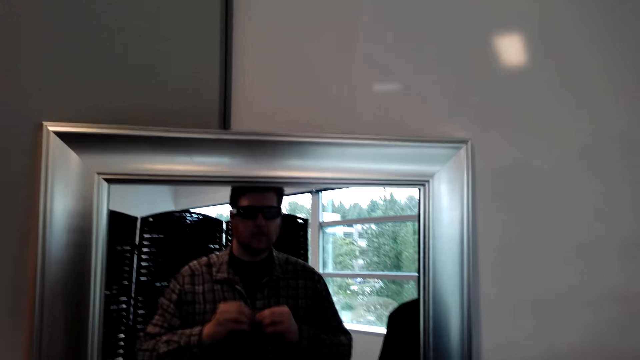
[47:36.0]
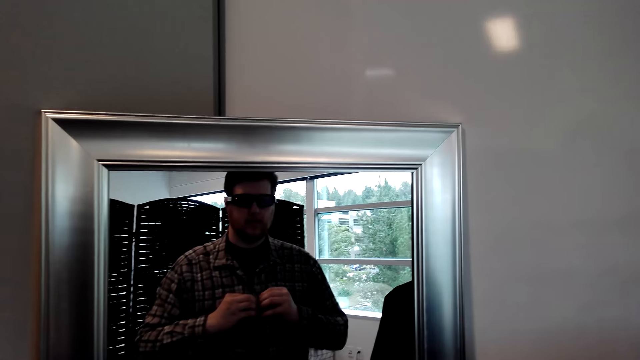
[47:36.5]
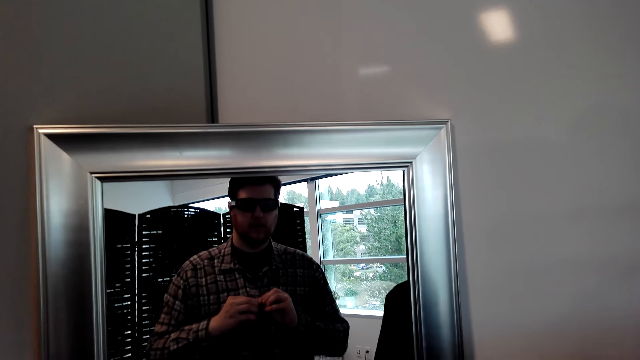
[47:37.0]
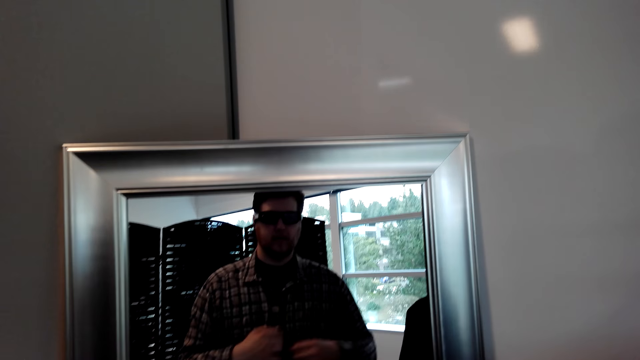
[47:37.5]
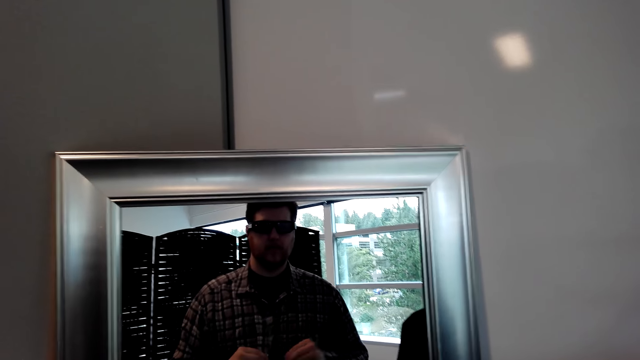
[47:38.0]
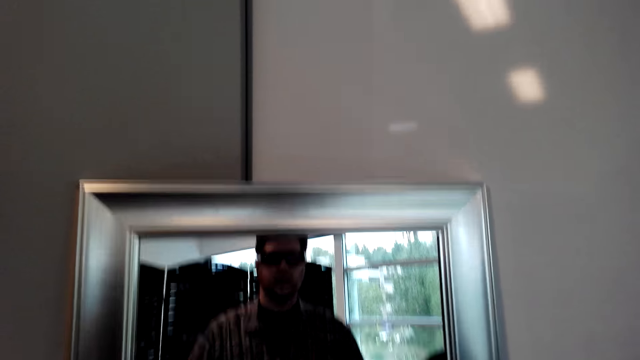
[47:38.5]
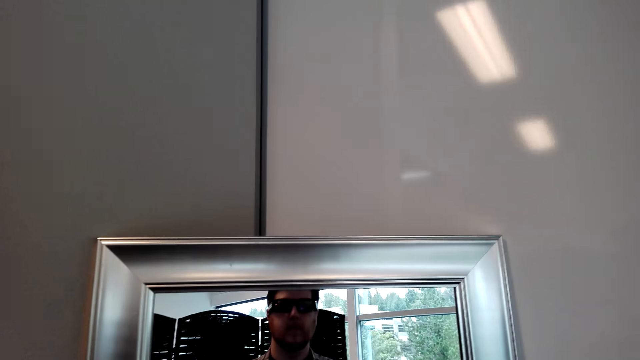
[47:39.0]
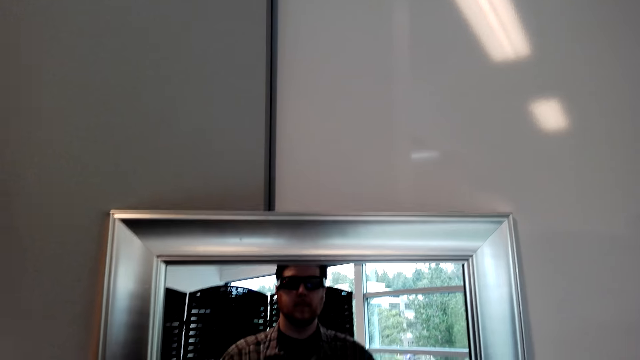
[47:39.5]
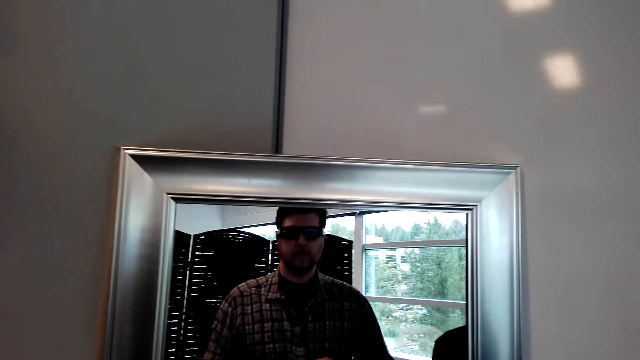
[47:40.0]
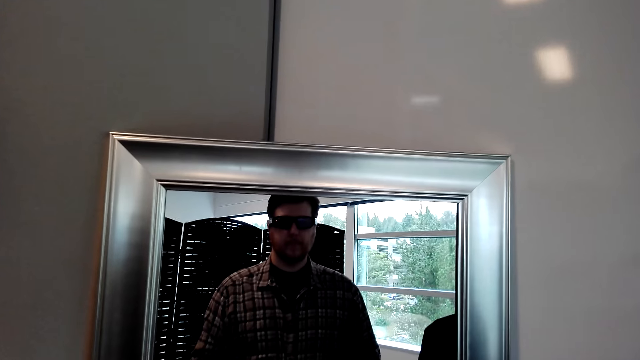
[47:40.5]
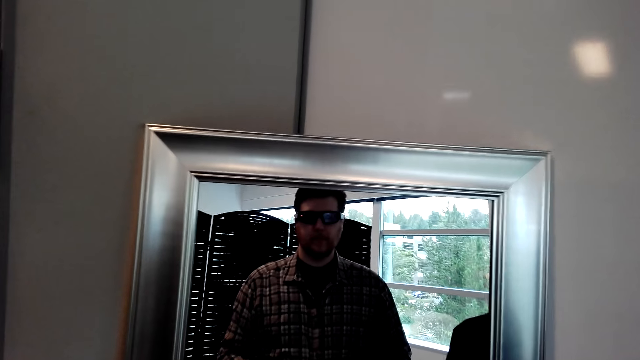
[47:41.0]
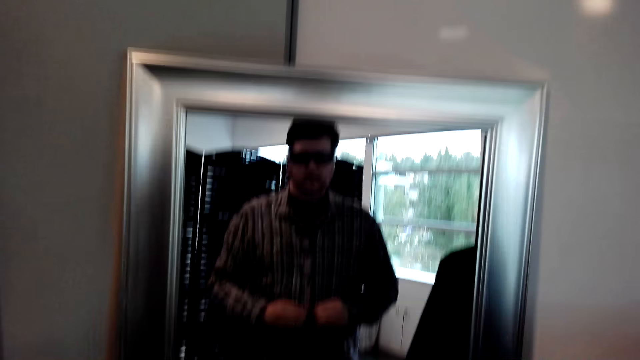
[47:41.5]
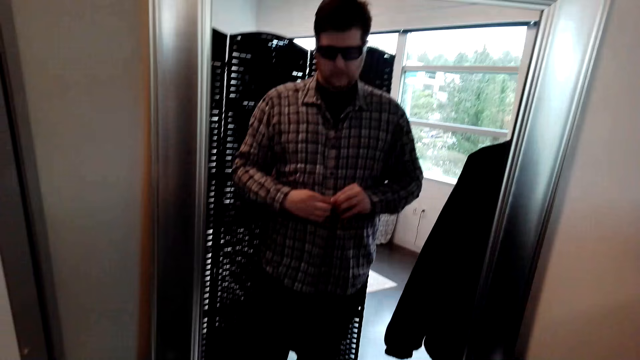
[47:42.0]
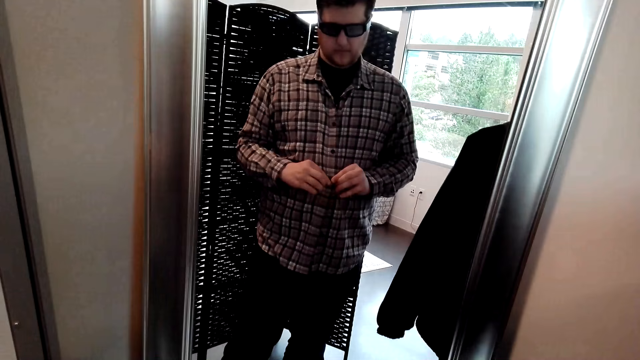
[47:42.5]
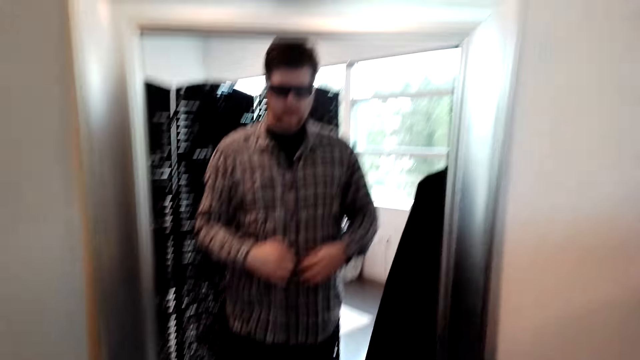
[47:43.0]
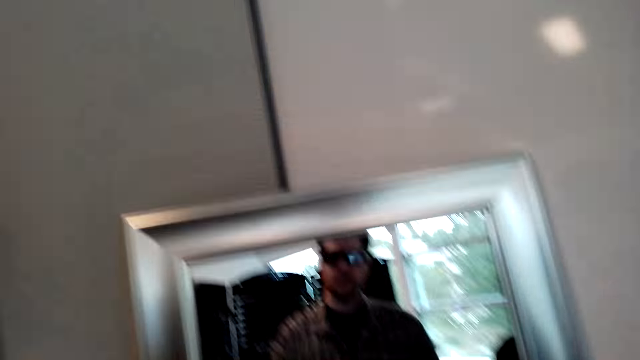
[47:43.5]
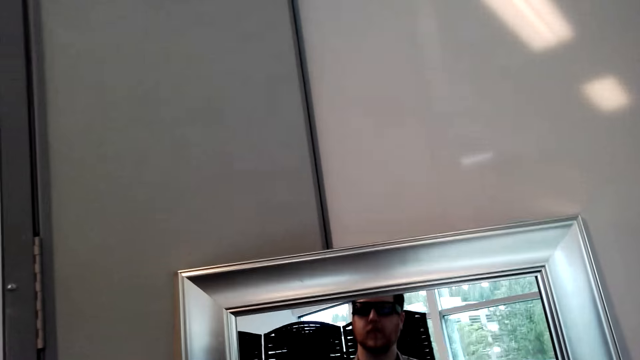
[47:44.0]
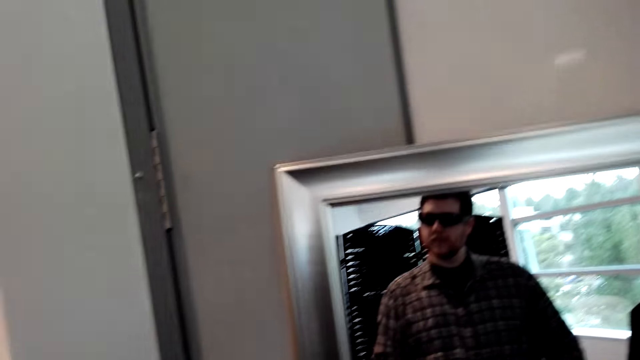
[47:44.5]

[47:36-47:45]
The camera wearer ties the clothes' buttons.

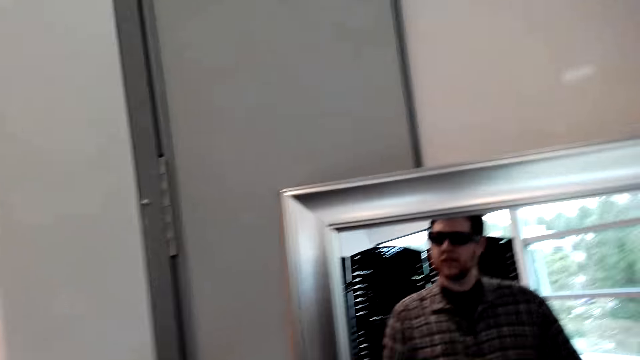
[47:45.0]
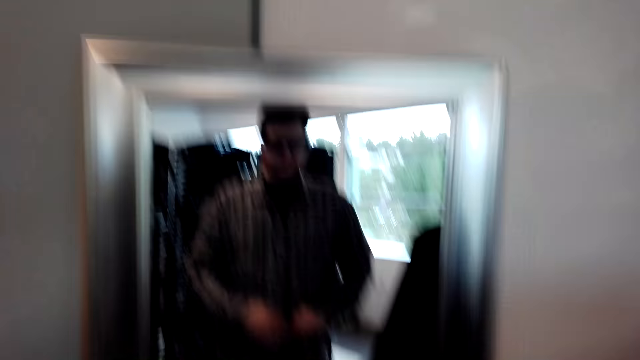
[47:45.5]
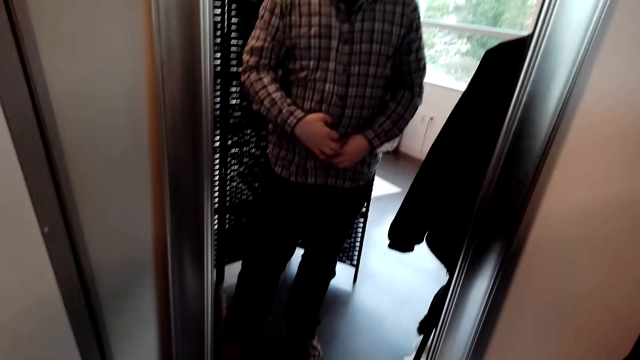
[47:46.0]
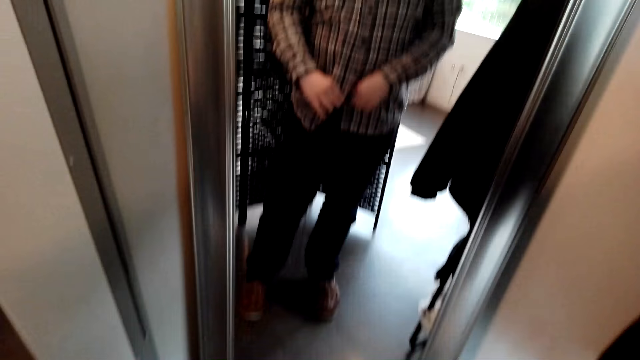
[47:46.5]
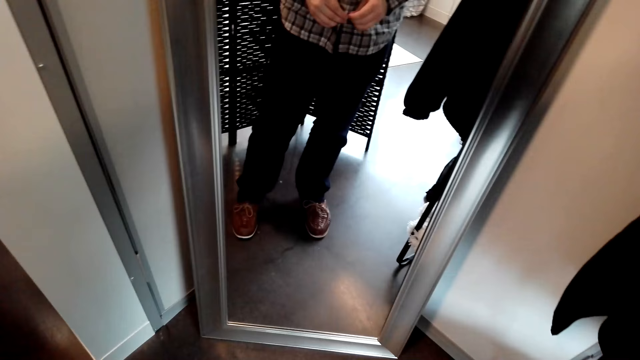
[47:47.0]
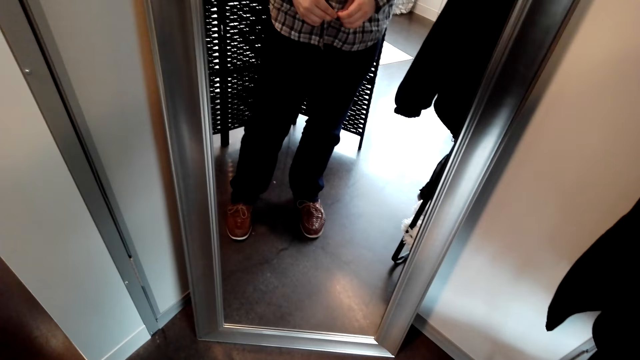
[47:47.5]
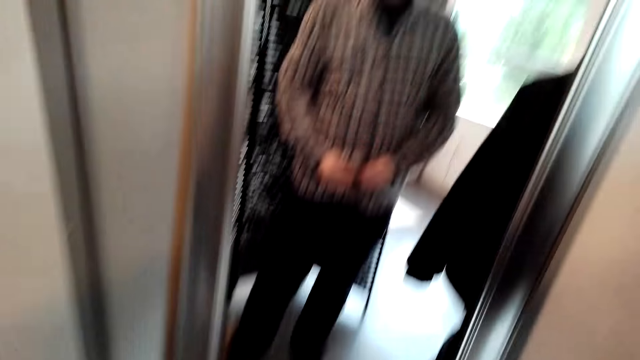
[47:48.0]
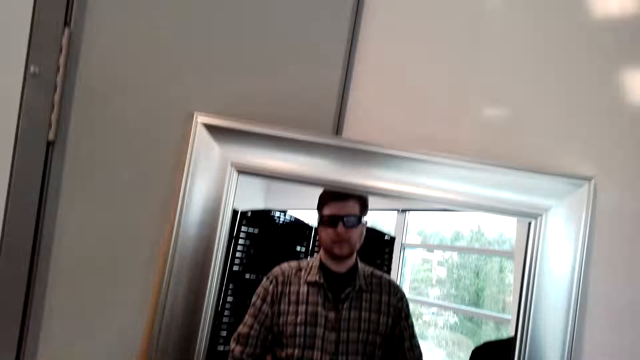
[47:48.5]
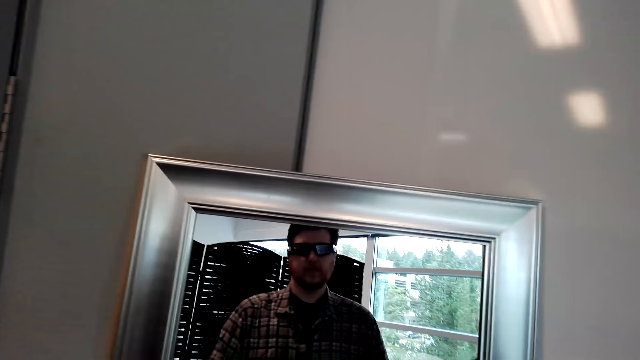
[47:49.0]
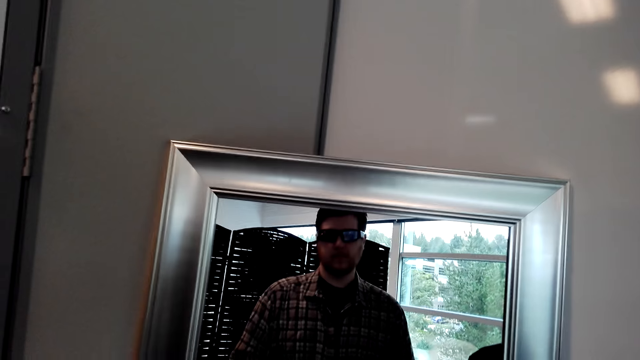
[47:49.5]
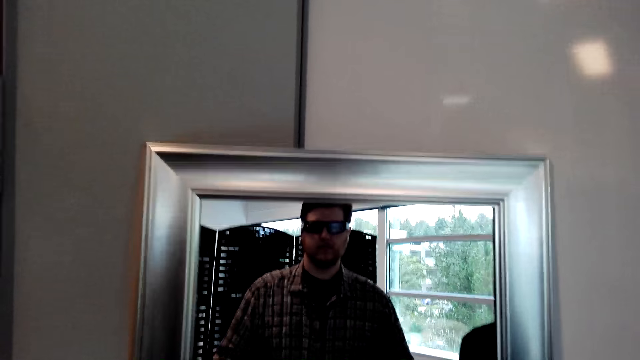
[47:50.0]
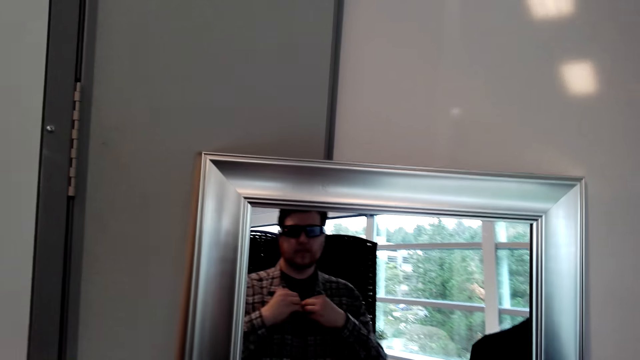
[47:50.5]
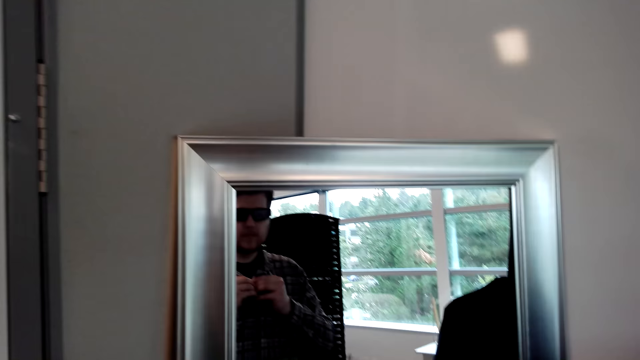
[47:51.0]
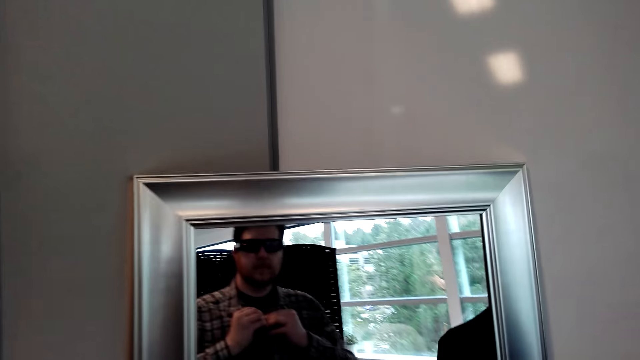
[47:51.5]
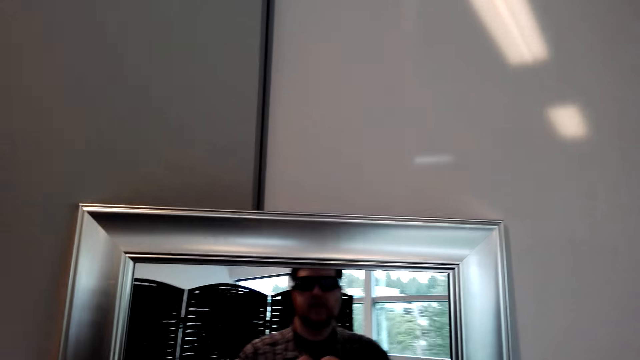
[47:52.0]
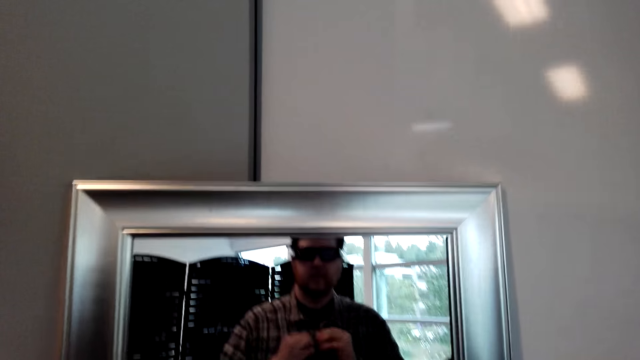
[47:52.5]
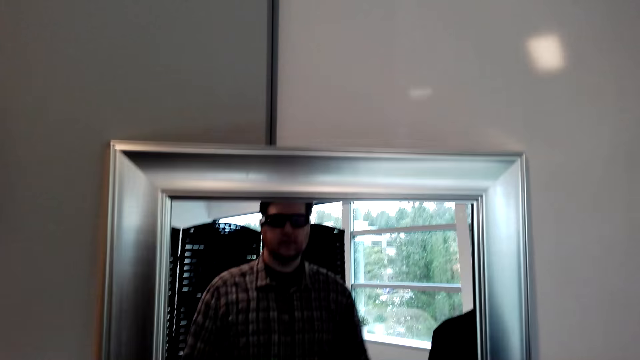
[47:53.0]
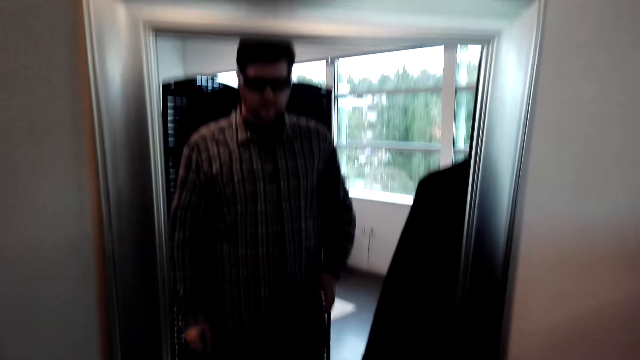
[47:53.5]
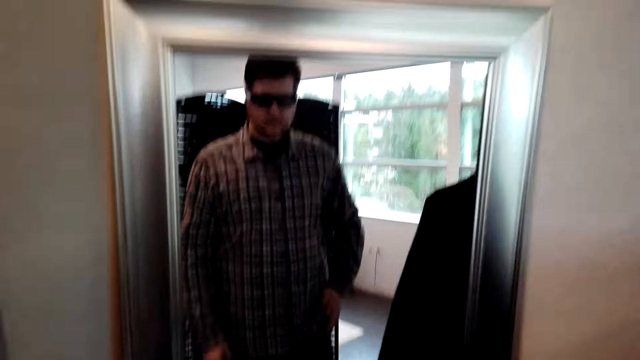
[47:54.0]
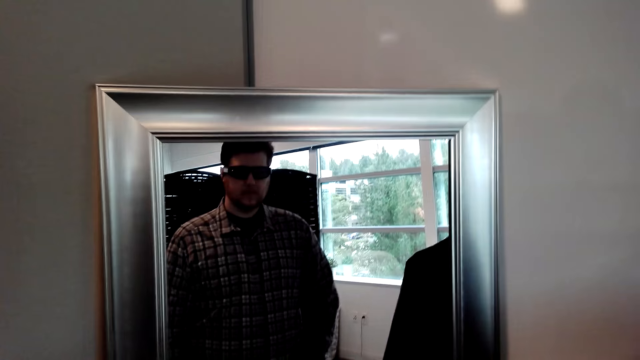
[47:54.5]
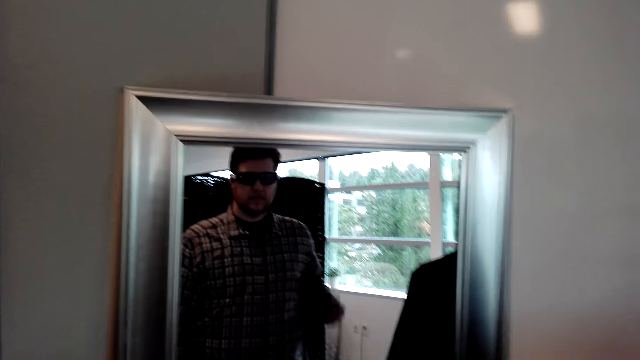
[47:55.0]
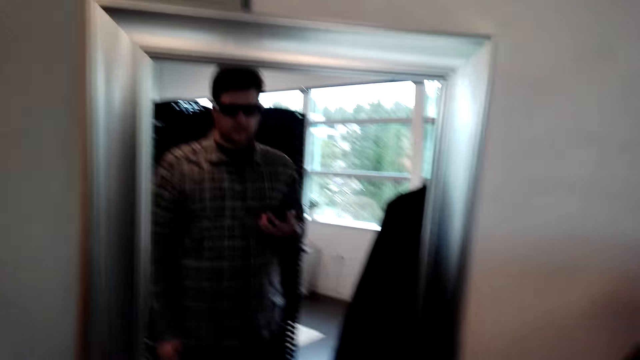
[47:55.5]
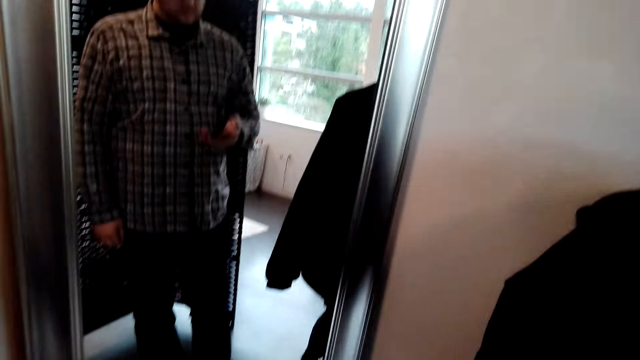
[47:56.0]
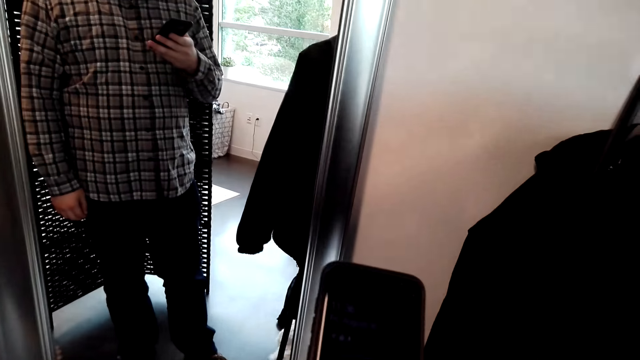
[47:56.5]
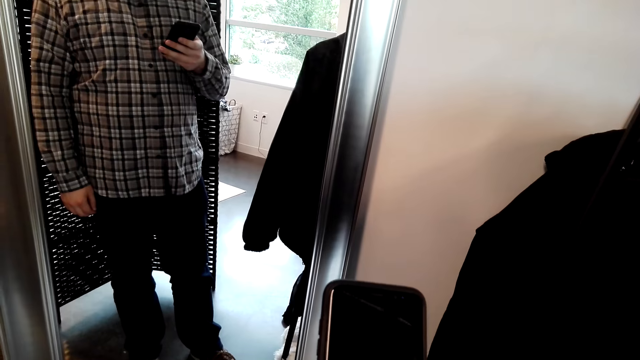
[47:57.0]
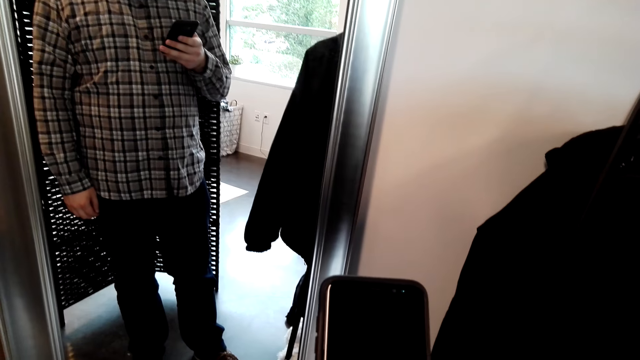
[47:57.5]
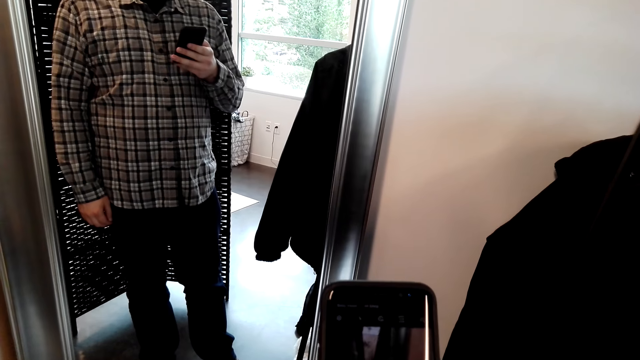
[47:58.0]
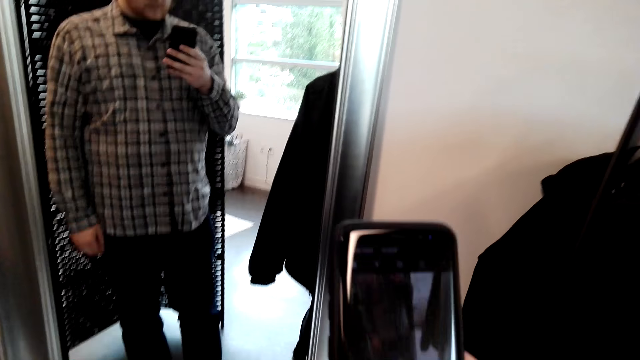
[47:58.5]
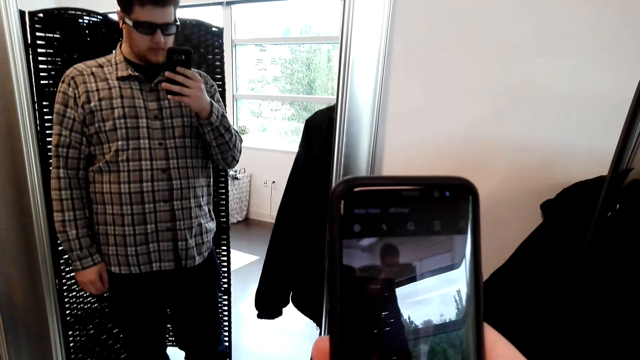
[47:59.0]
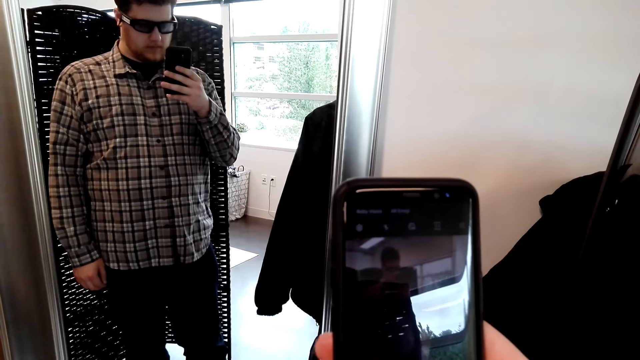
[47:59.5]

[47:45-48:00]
The camera wearer looks at the mirror. They look at the floor. They look at the mirror. They take a phone. They use the phone.
